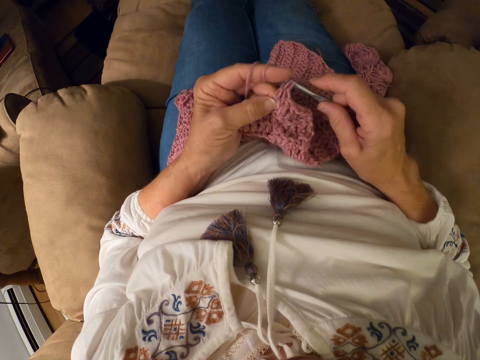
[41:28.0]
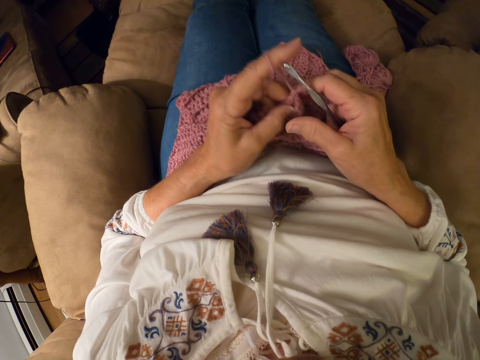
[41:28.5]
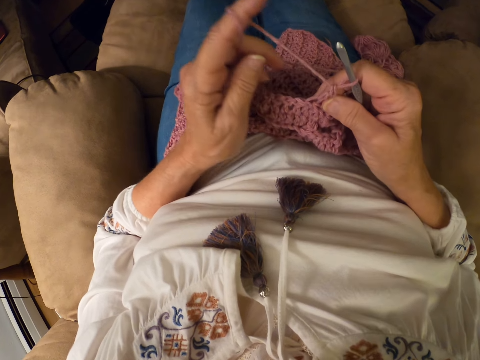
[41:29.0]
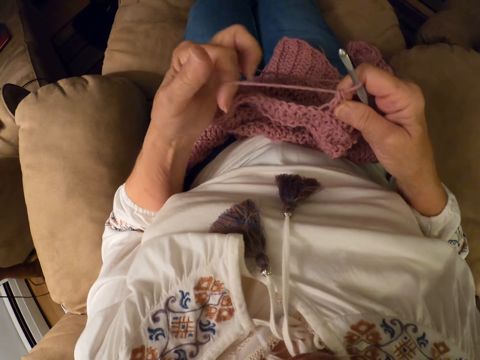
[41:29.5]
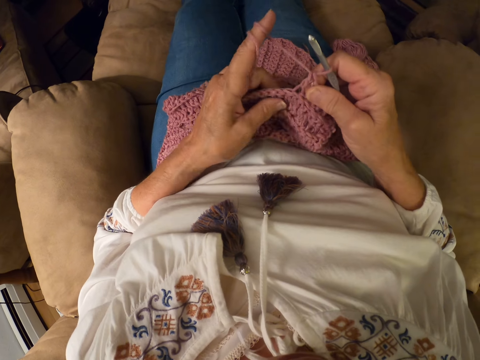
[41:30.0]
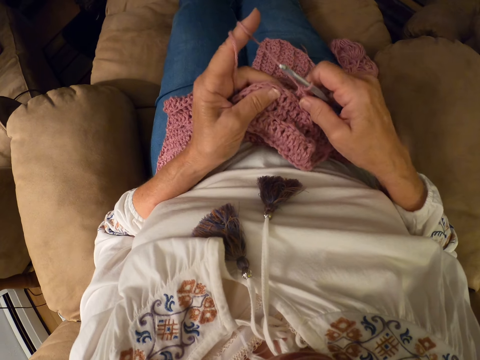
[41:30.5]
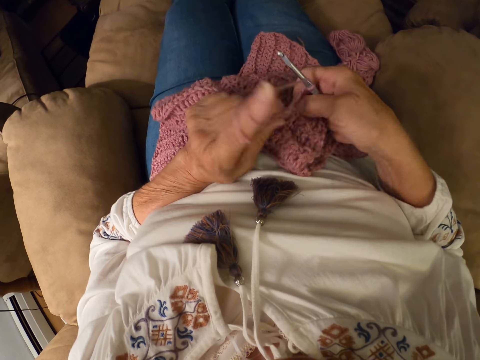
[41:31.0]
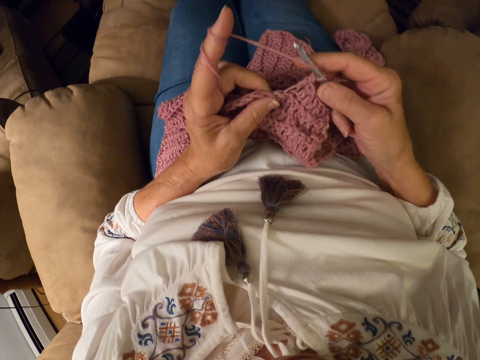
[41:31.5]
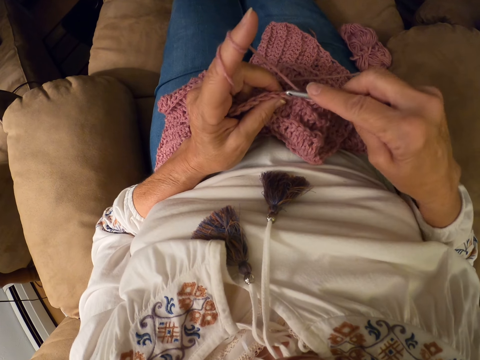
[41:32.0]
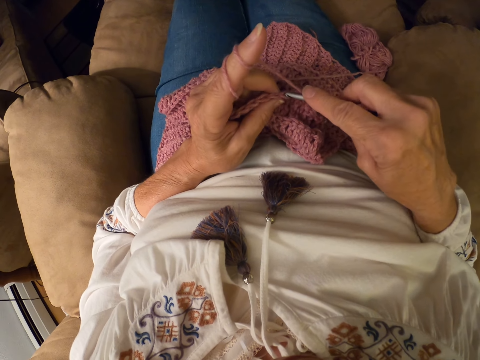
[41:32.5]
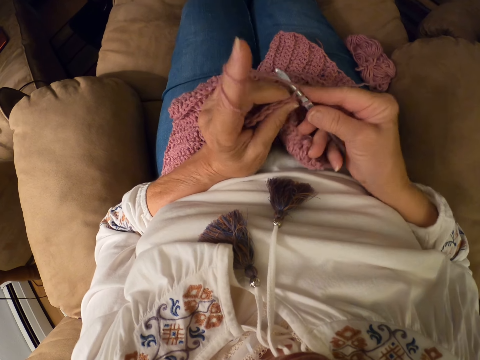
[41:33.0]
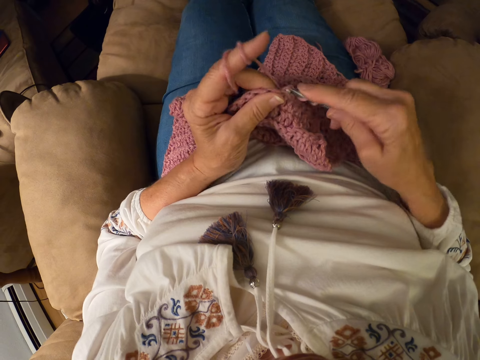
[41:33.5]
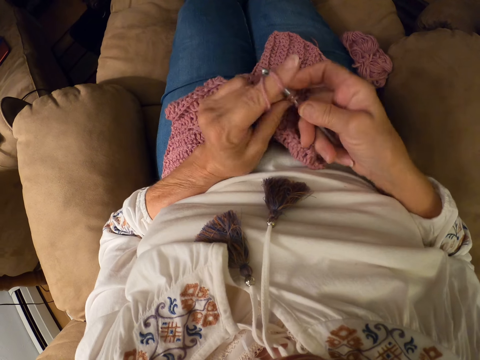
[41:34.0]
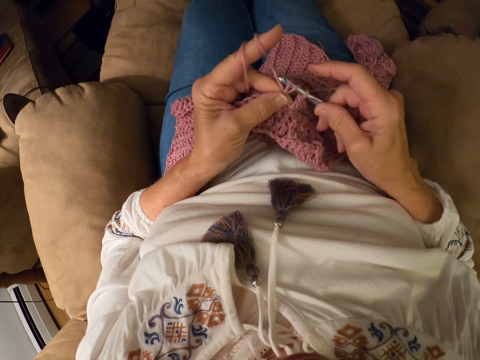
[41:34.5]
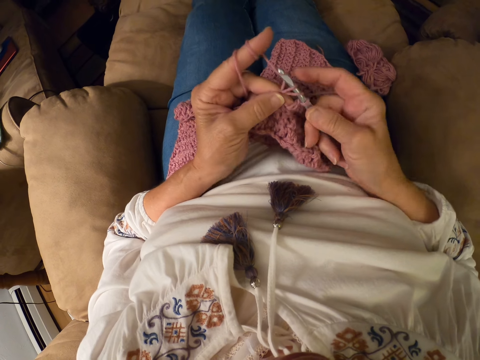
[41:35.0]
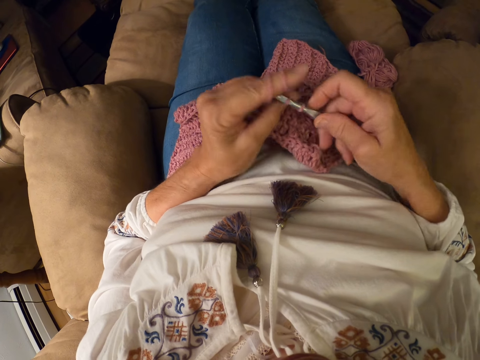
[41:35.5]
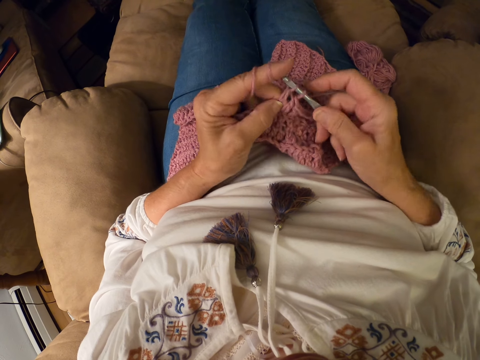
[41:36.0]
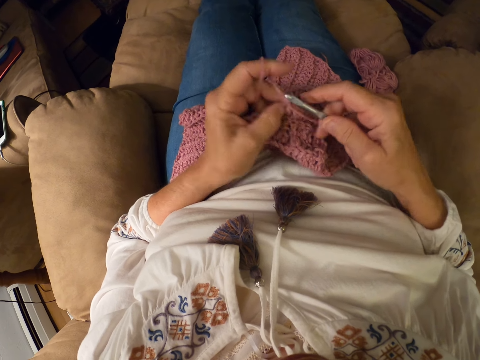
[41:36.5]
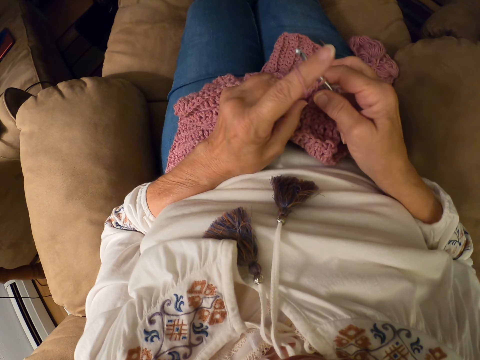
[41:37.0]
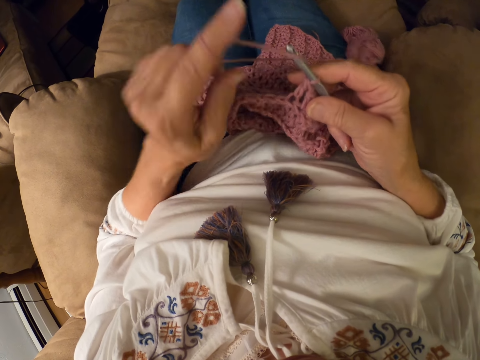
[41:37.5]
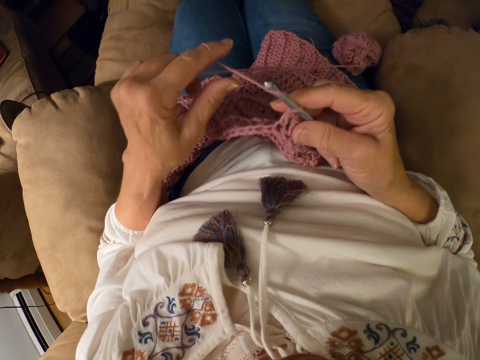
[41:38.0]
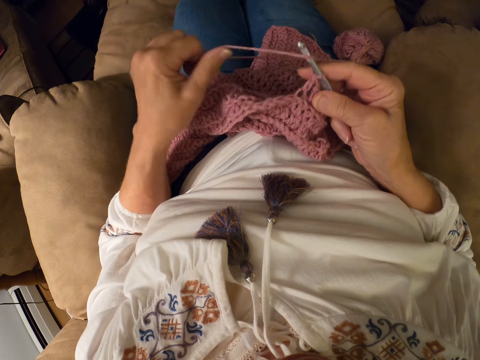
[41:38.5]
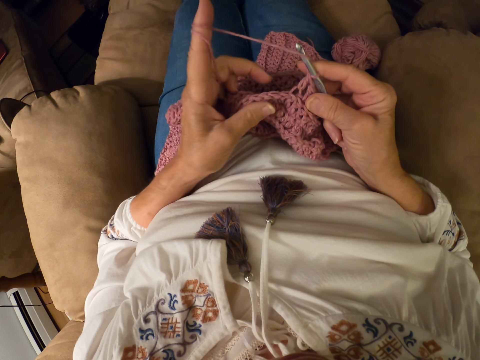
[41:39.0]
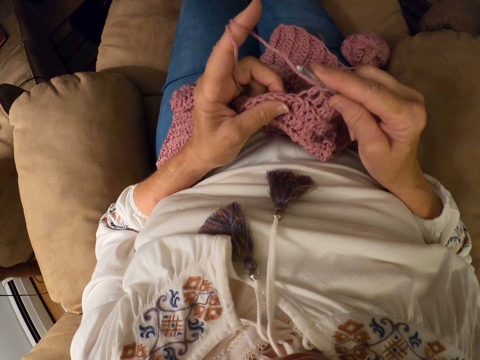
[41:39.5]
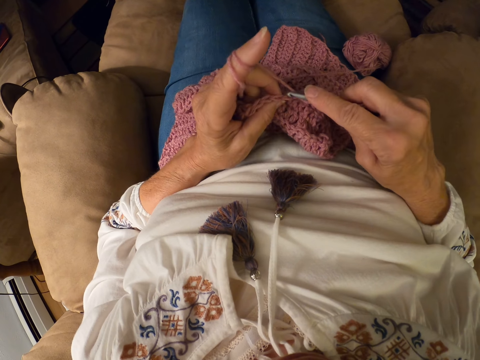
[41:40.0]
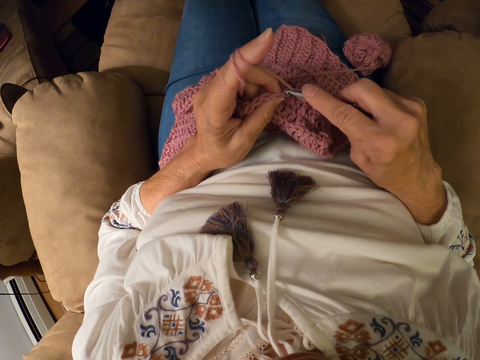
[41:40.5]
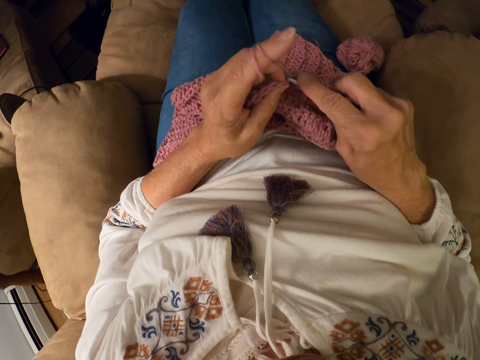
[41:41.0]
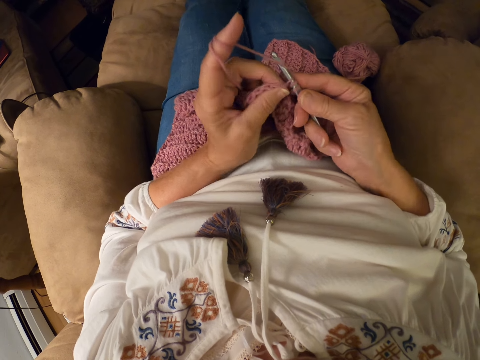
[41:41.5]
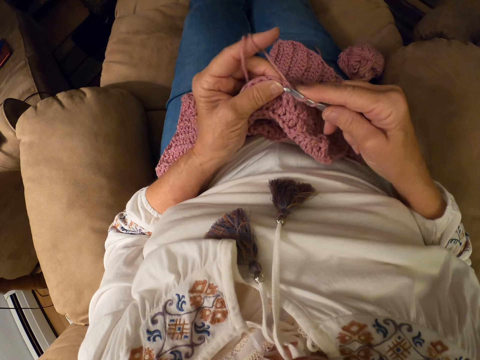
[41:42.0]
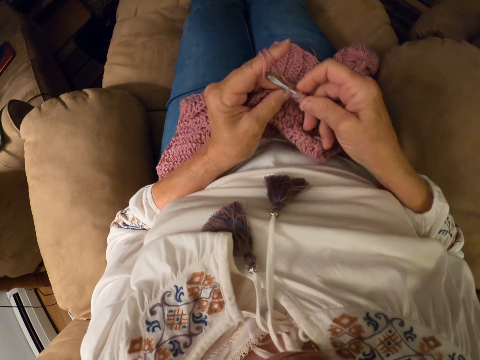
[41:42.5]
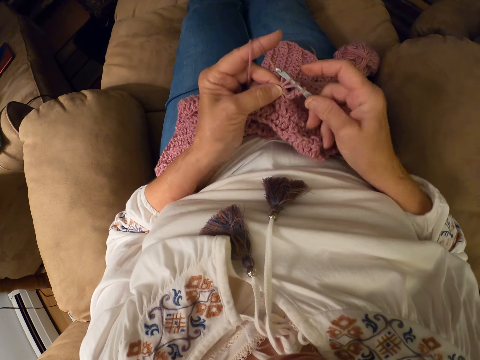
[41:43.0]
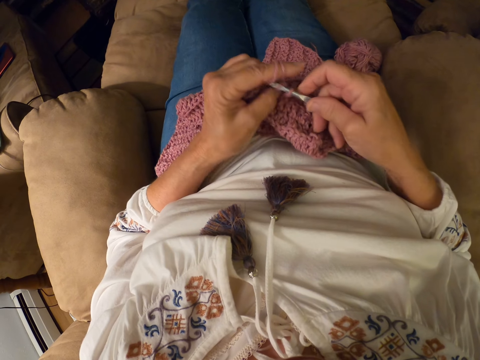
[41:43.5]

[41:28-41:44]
The camera wearer rolls the yarn with her left index finger. She adjusts the thread. She crochets the yarn with the crochet hook. She rolls the yarn with her left index finger. She adjusts the thread. She crochets the yarn with the crochet hook.

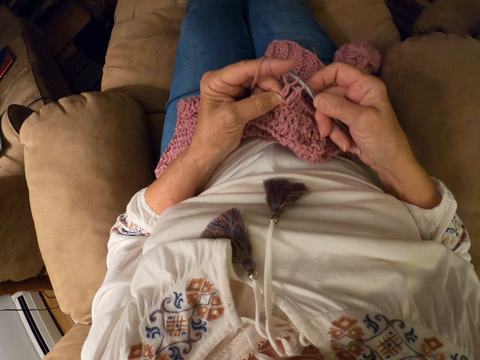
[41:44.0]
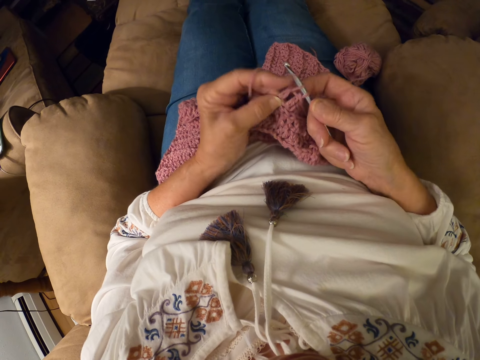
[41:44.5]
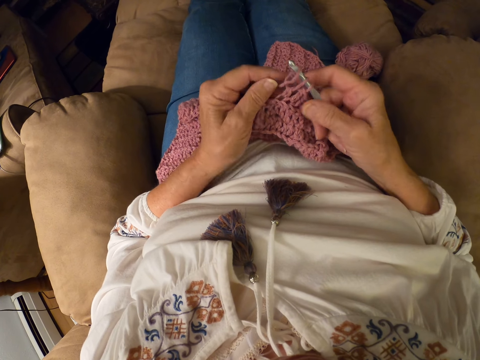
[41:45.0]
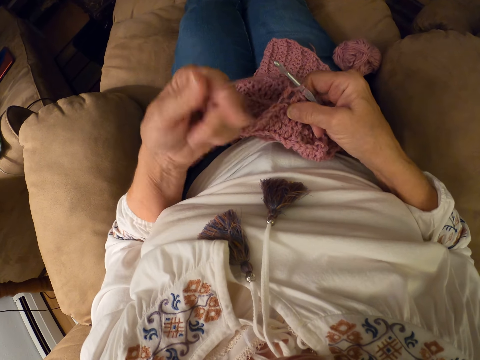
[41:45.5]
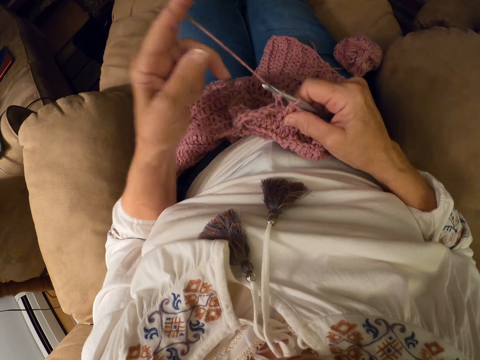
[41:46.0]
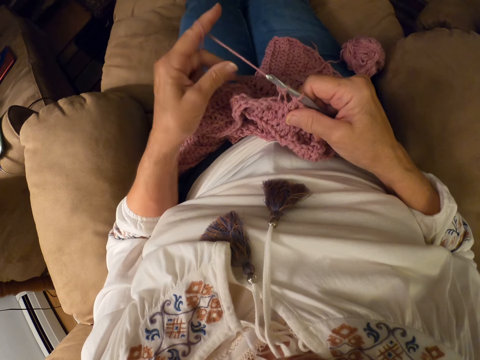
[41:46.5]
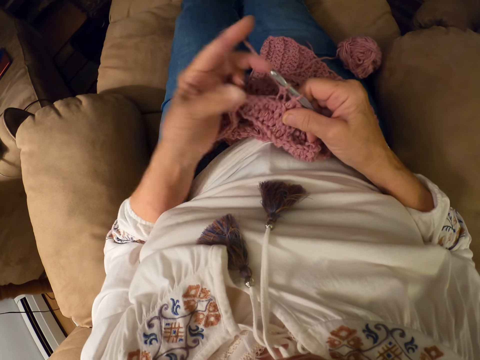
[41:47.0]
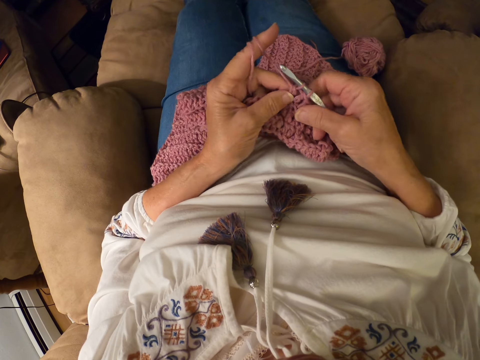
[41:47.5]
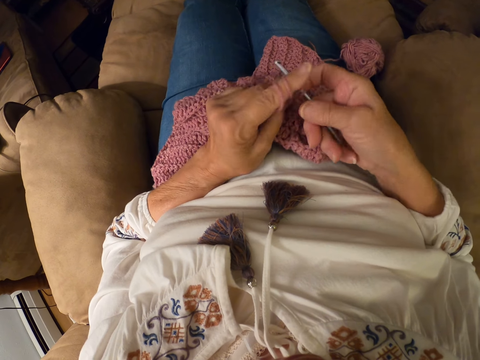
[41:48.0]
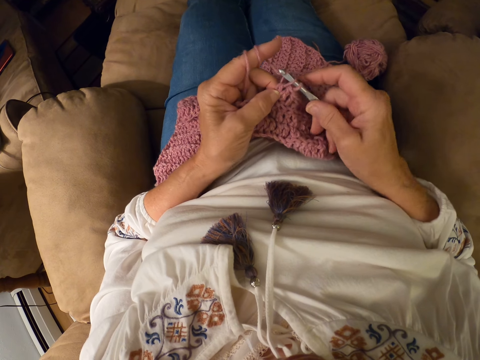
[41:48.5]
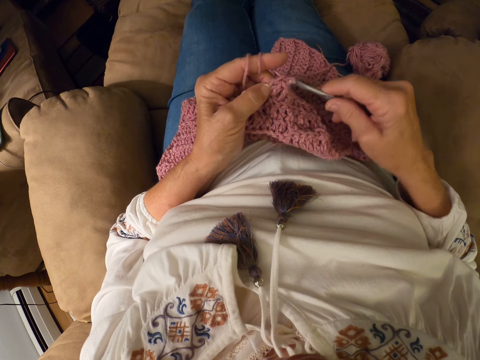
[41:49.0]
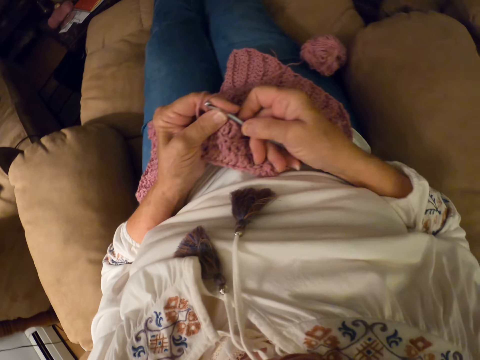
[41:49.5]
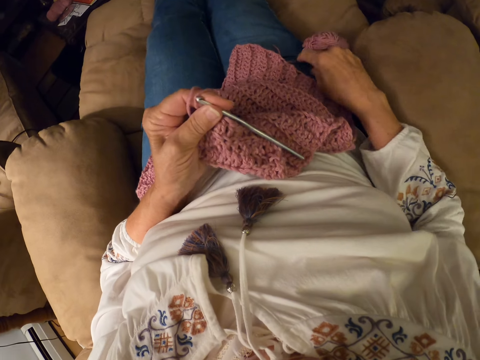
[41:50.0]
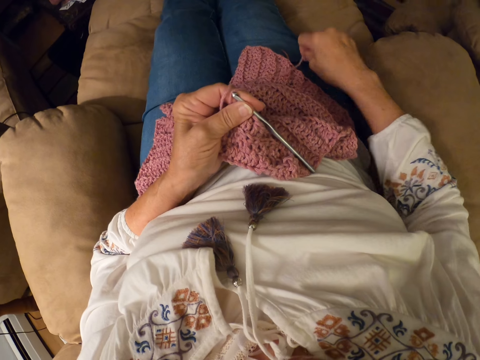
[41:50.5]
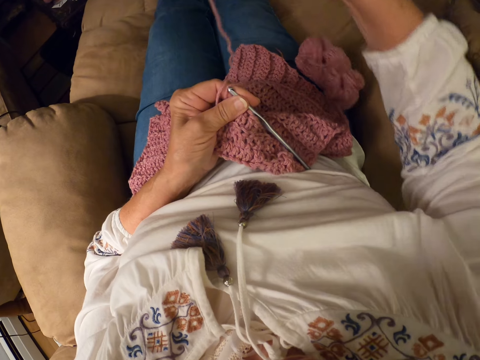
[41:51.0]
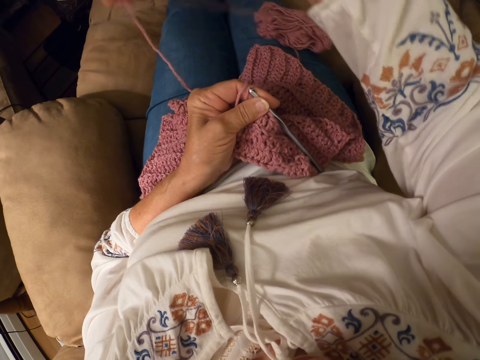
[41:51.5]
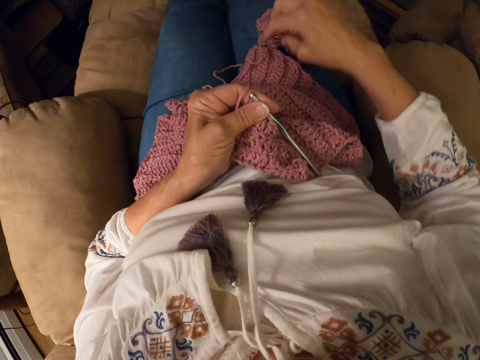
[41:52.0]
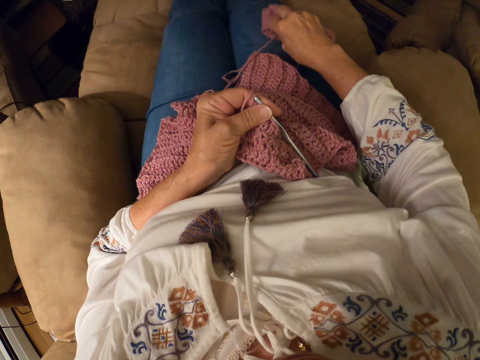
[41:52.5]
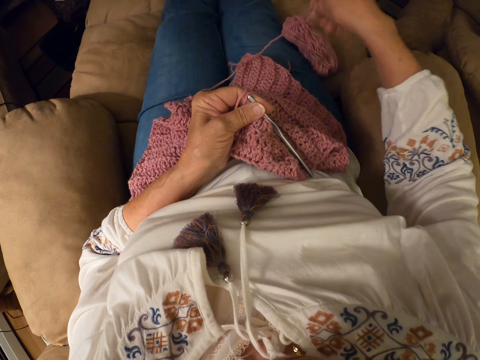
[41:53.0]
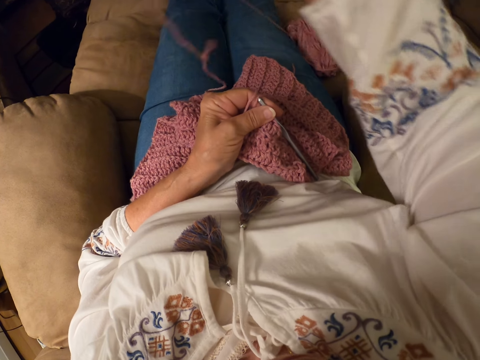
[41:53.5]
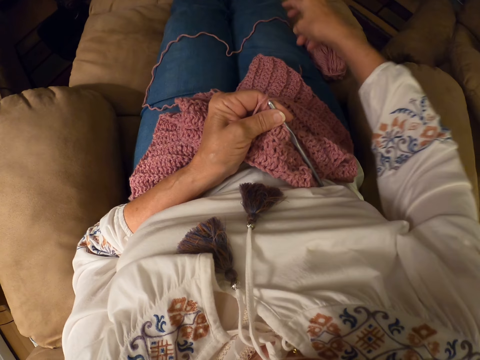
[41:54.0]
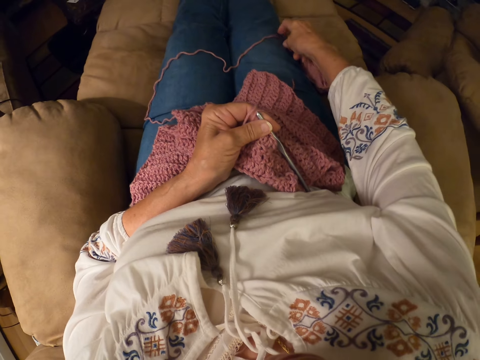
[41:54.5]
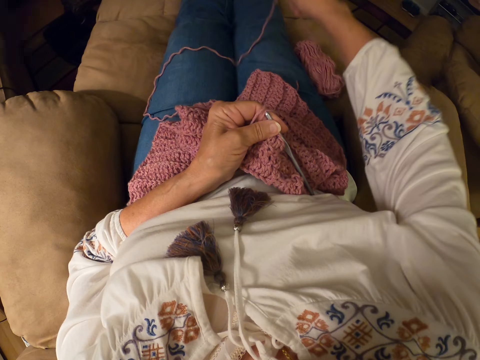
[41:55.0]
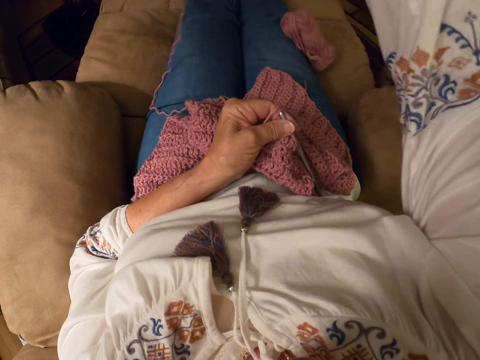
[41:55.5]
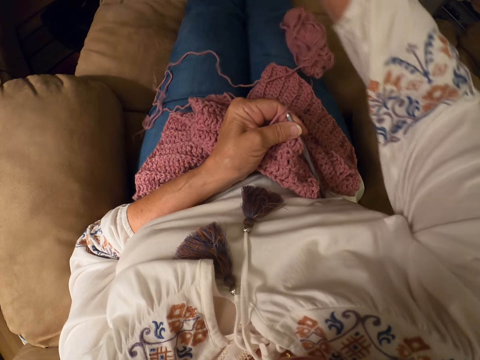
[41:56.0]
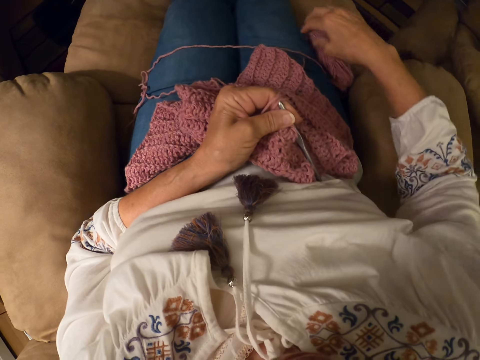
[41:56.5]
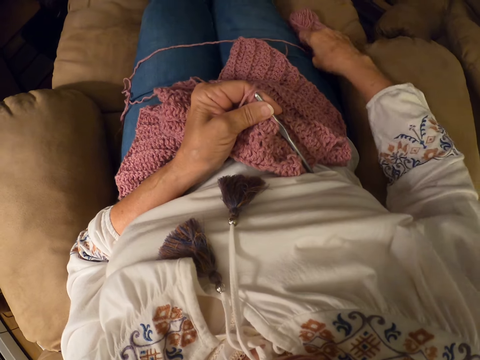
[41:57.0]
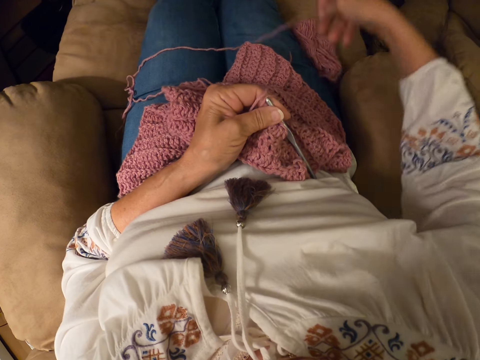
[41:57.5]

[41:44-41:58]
The camera wearer rolls the yarn with her left index finger. She adjusts the thread. She crochets the yarn with the crochet hook. She passes the crochet hook to her left hand. She unrolls the yarn from the skein of yarn on the chair.
